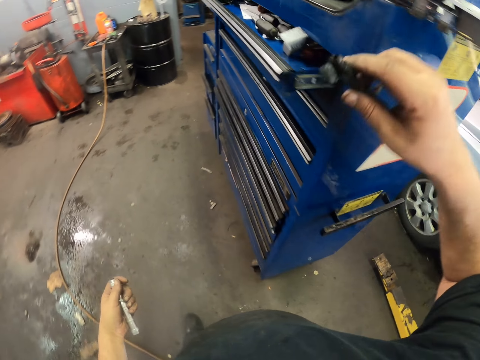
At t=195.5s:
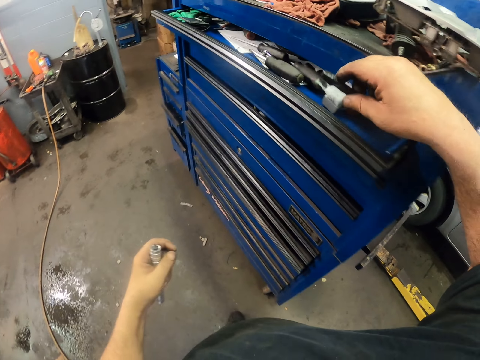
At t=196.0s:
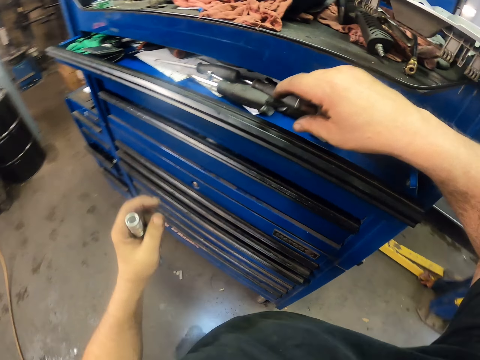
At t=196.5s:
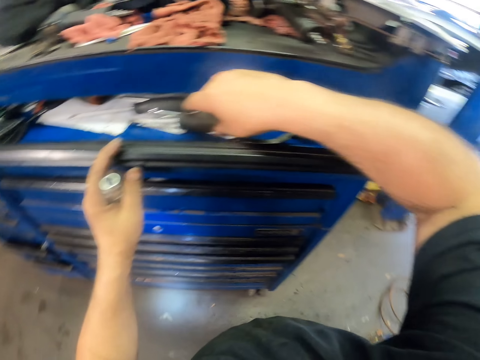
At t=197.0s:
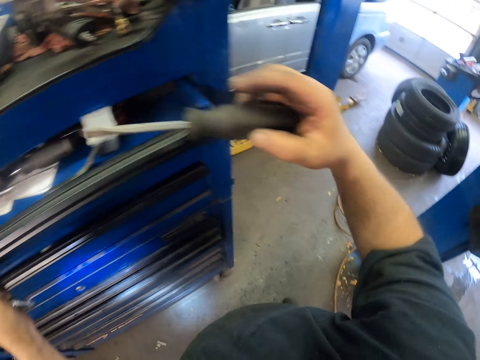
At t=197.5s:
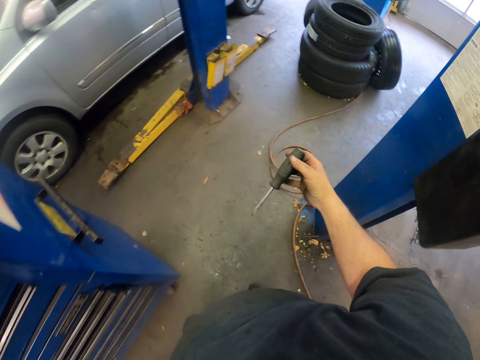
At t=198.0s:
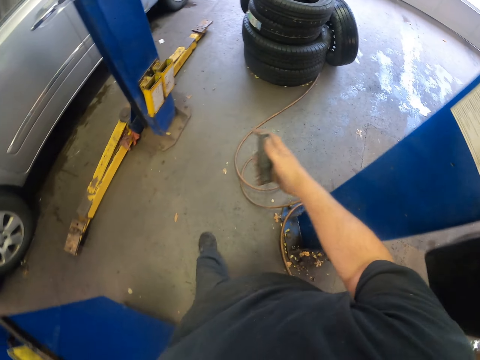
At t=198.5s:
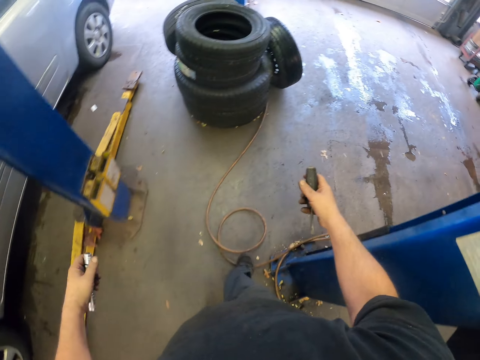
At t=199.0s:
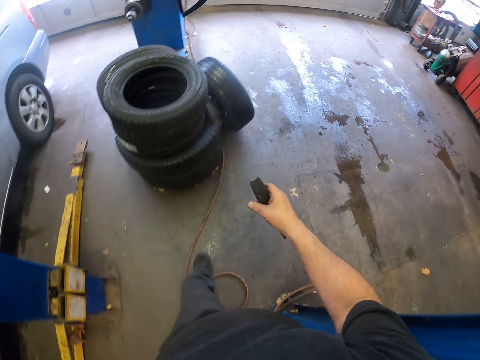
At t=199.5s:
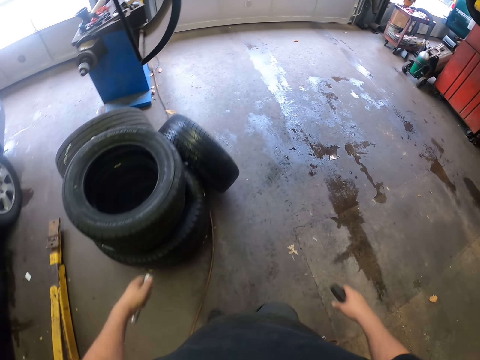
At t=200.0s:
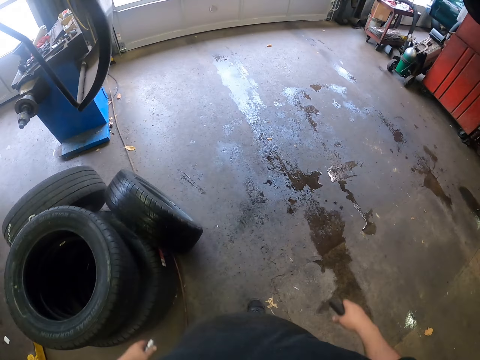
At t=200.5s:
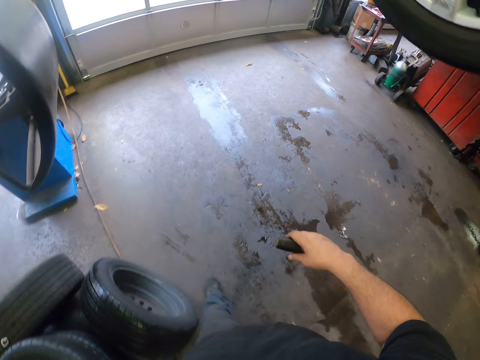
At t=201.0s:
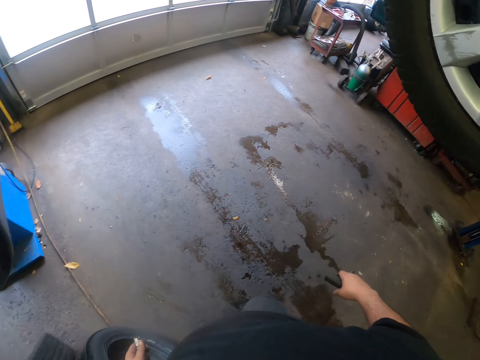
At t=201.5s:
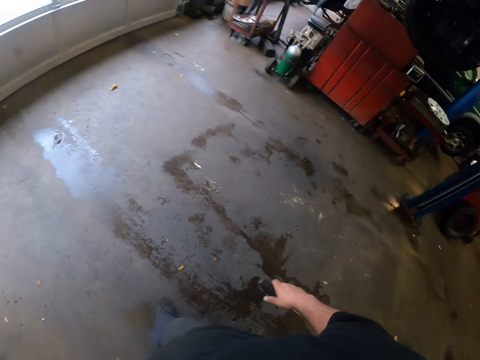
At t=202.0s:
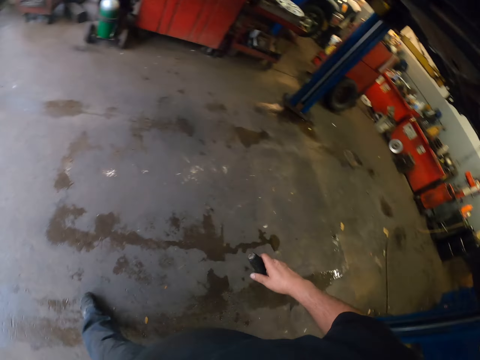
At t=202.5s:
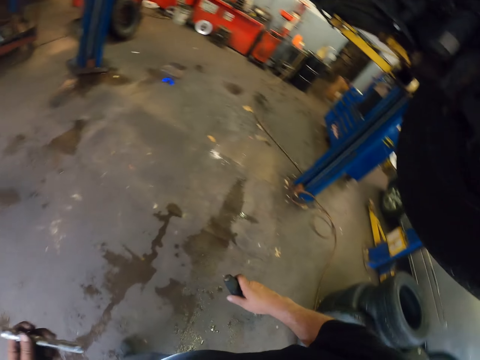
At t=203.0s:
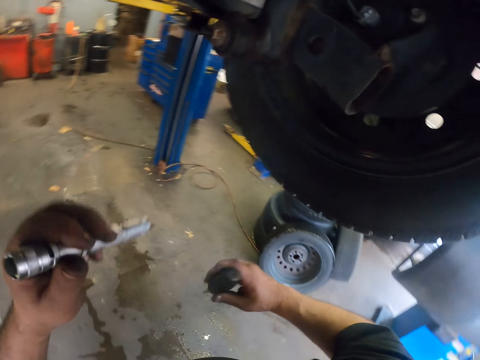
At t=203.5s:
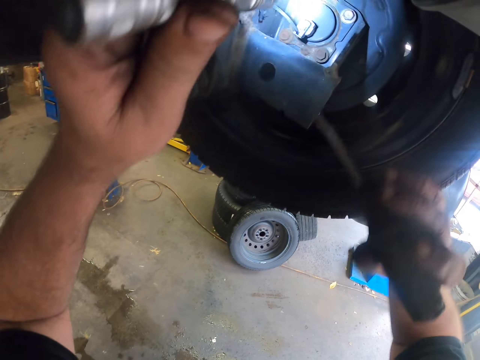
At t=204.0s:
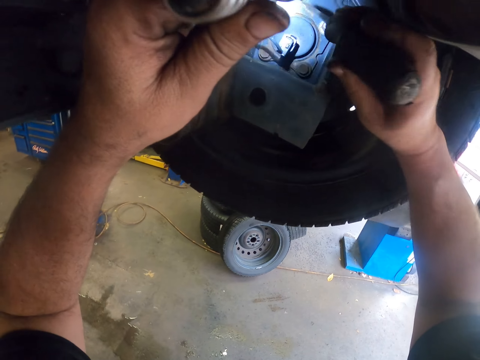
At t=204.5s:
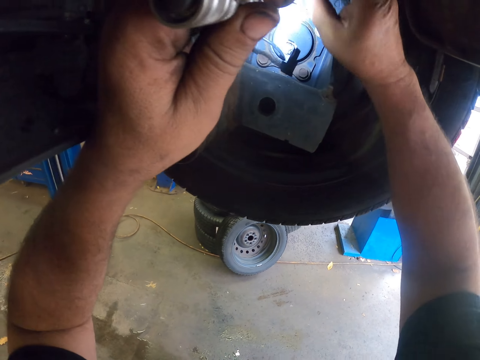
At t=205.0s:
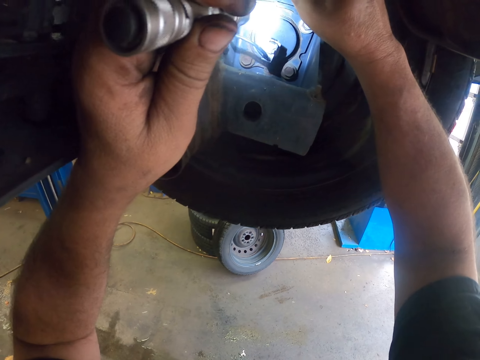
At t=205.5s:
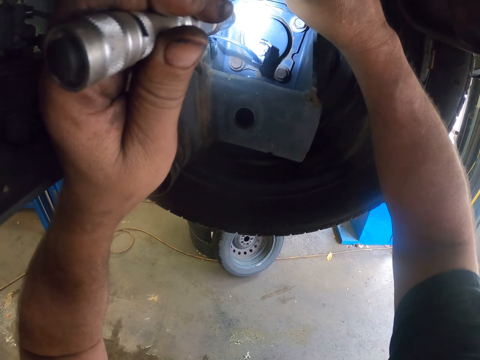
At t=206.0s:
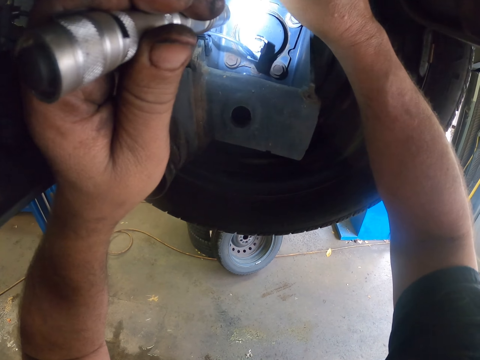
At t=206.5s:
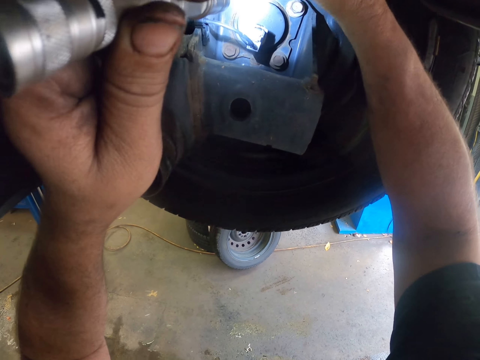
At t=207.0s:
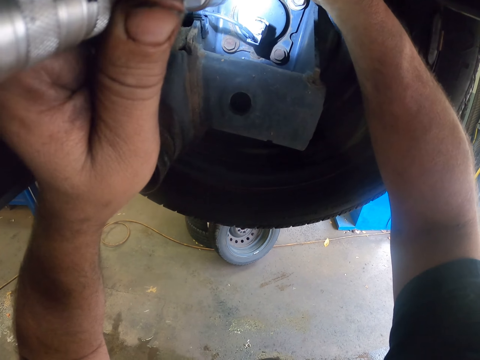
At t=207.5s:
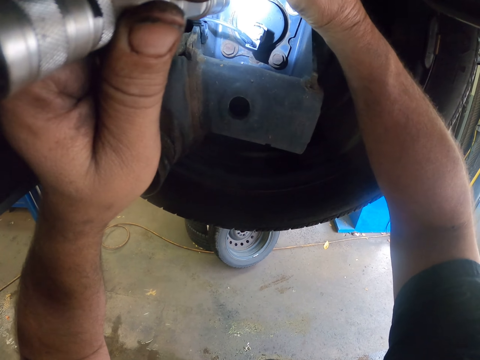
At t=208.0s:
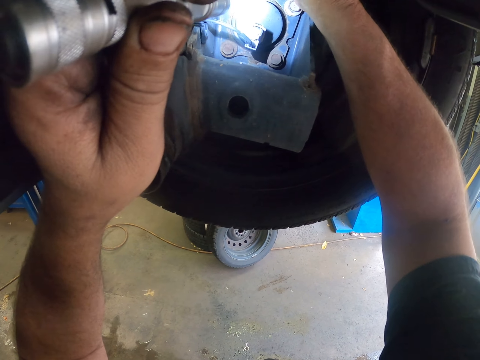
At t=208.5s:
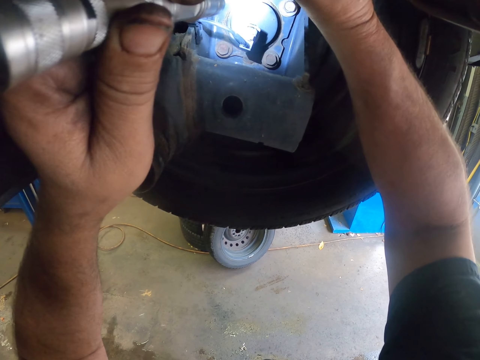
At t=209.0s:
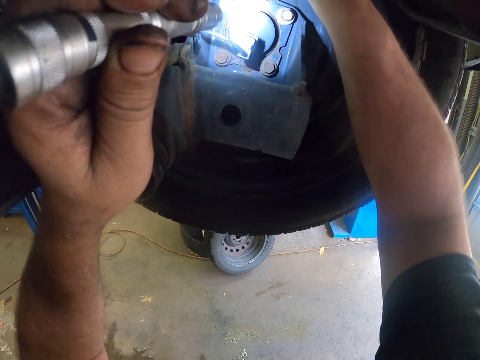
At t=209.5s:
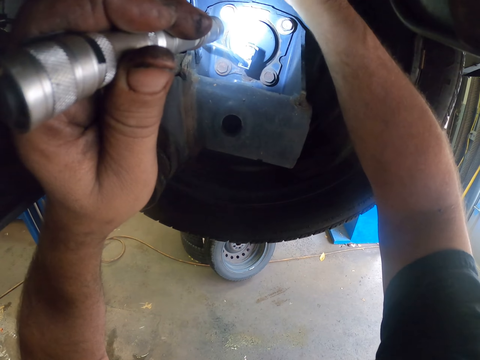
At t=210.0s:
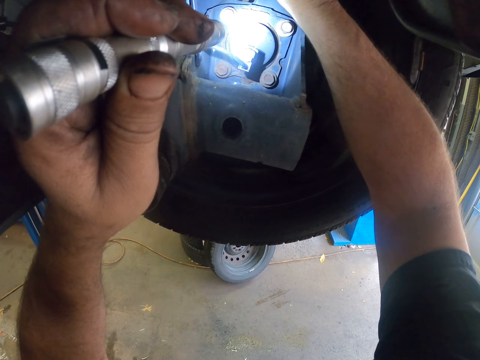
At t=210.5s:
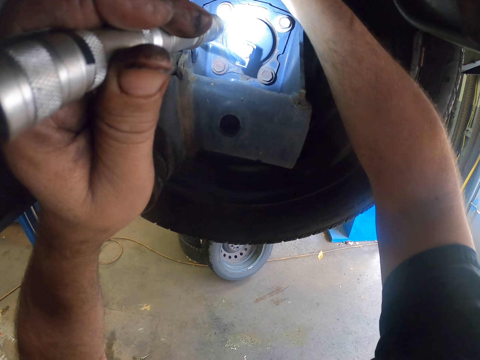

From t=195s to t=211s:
The camera wearer puts something in the tool drawer. They pick a screwdriver from the tool box. They fix the car spare with the screwdriver.

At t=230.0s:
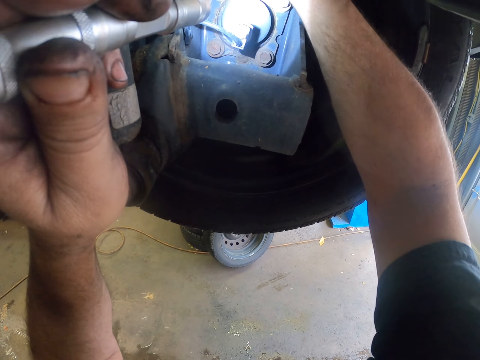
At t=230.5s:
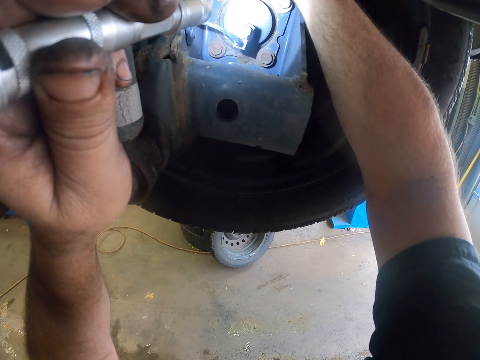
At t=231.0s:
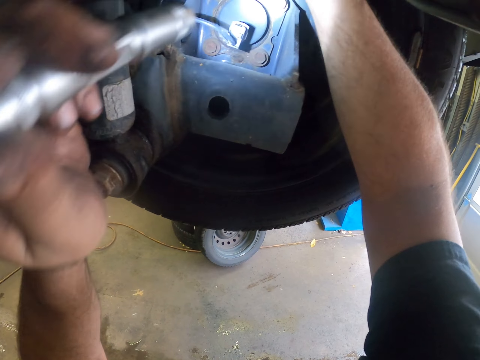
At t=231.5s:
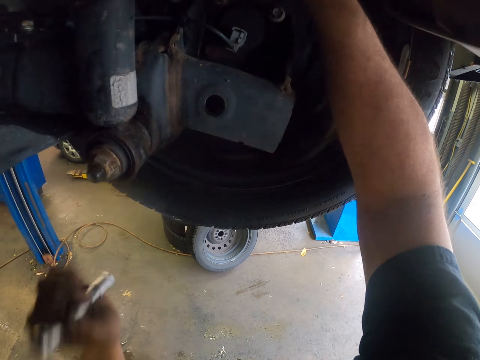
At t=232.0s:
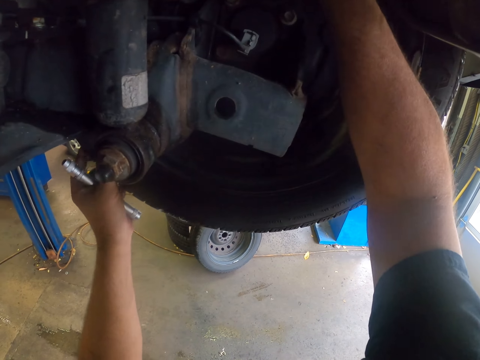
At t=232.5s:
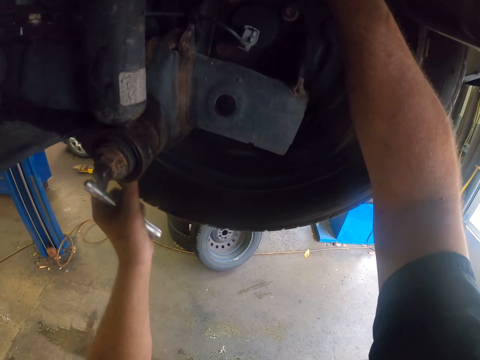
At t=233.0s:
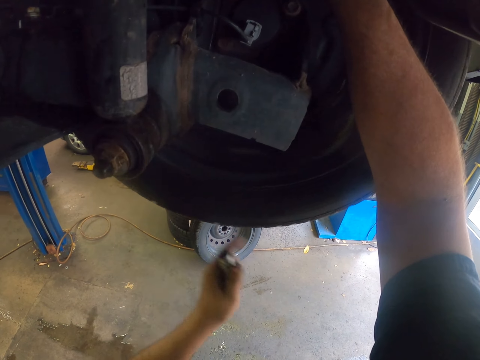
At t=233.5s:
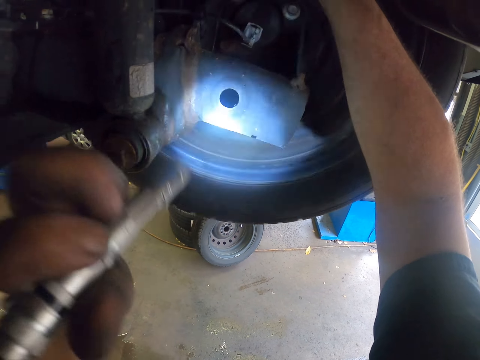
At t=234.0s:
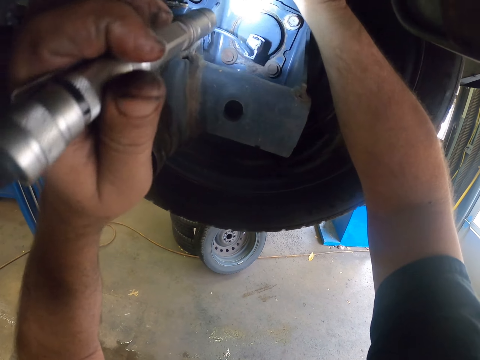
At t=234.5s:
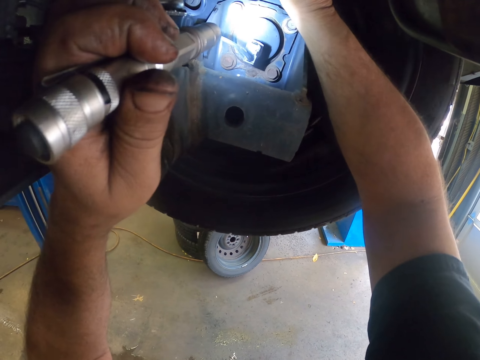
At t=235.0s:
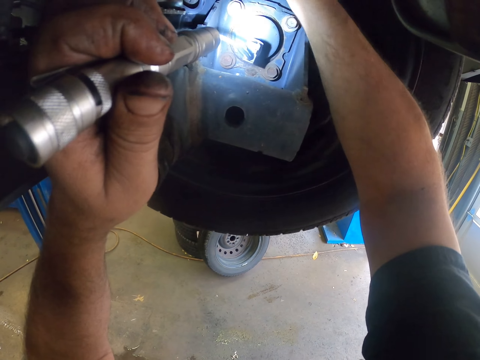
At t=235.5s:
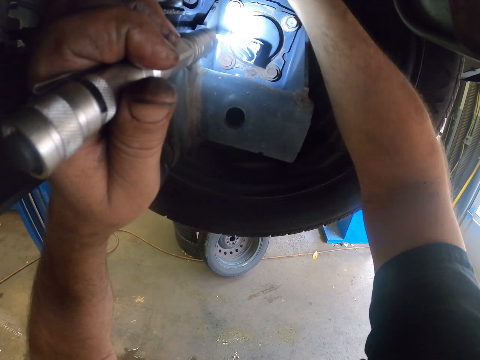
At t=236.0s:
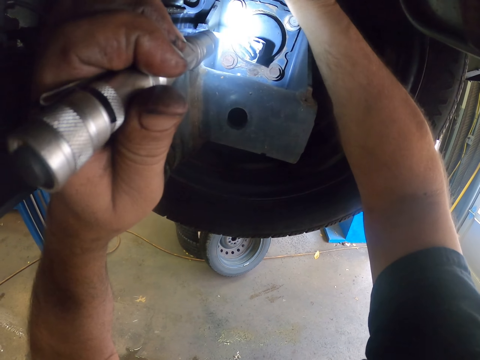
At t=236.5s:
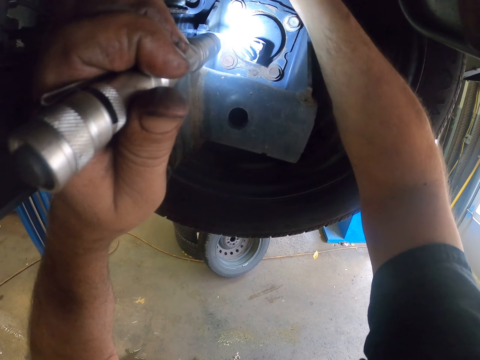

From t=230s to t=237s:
The camera wearer unbolts the car spare with a screwdriver.

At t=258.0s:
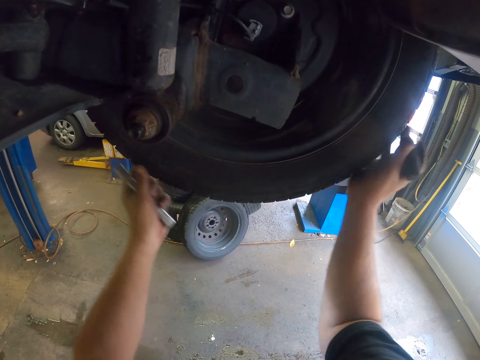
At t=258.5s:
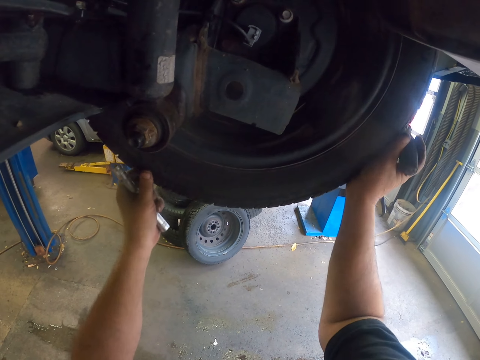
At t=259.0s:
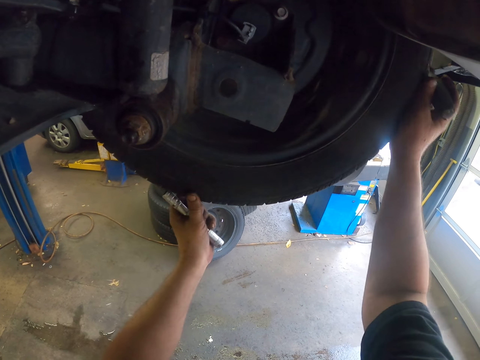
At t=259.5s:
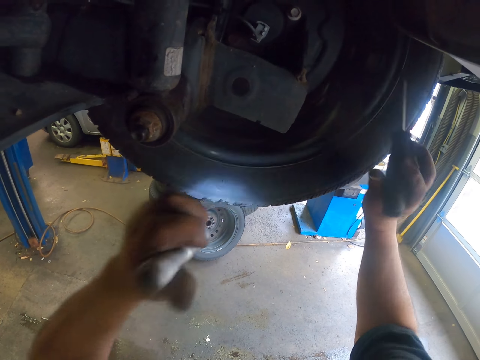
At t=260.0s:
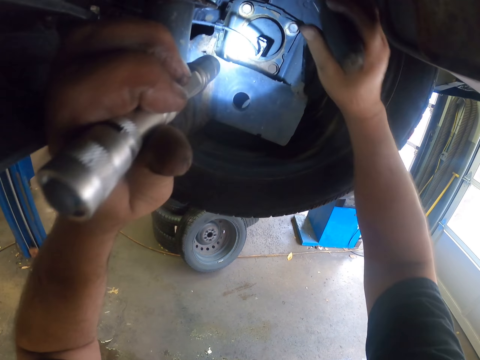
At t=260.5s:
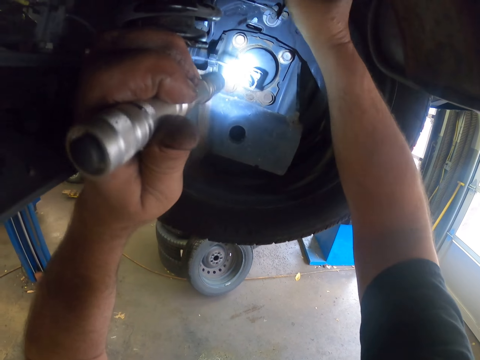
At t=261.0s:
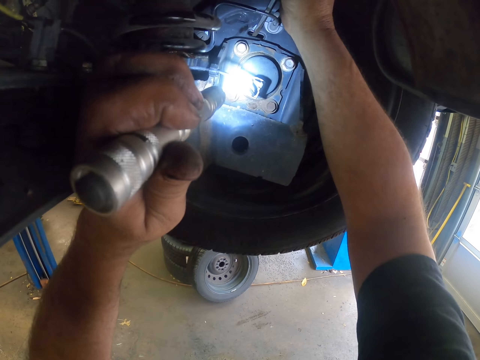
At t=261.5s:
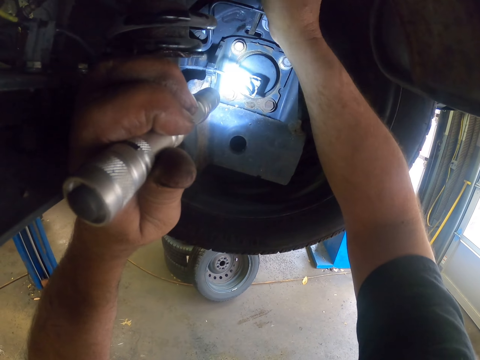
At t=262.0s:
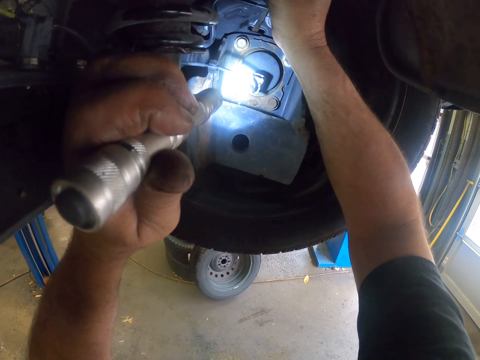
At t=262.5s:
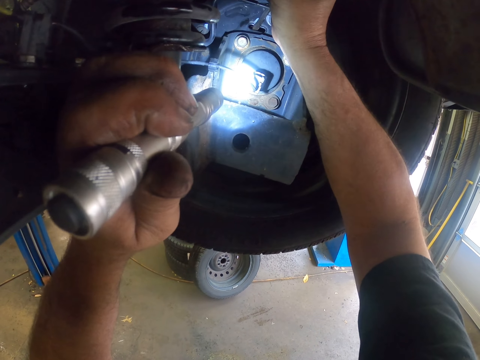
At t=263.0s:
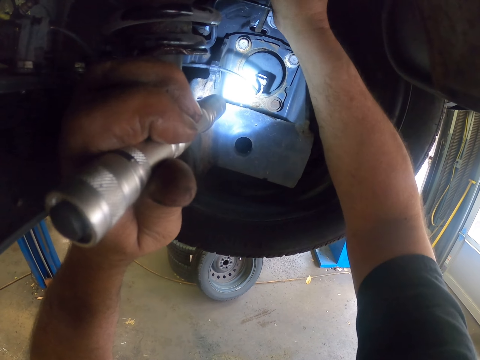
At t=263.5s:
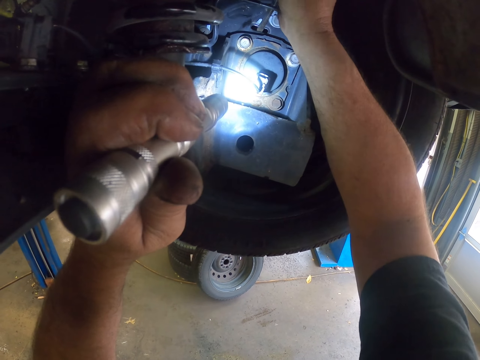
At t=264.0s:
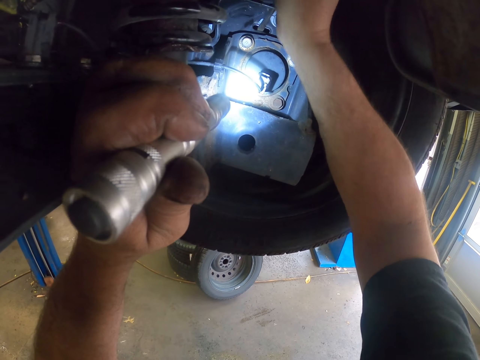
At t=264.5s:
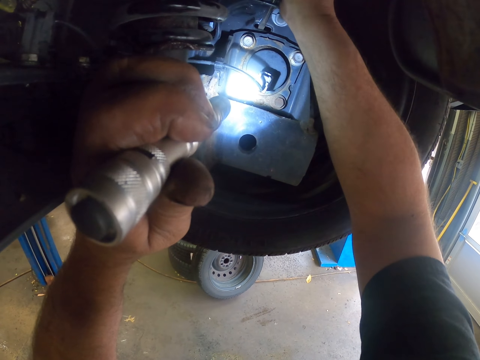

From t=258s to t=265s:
The camera wearer spins the car tire. They fix the car spare with a screwdriver.
